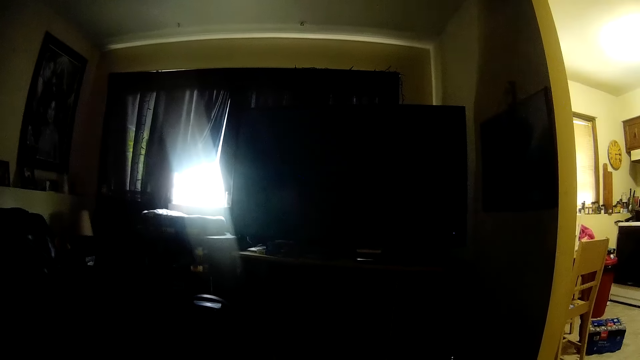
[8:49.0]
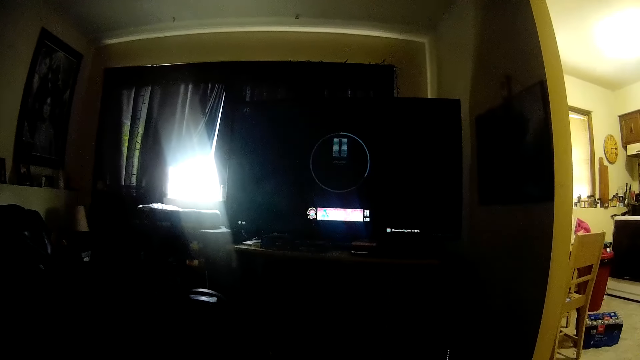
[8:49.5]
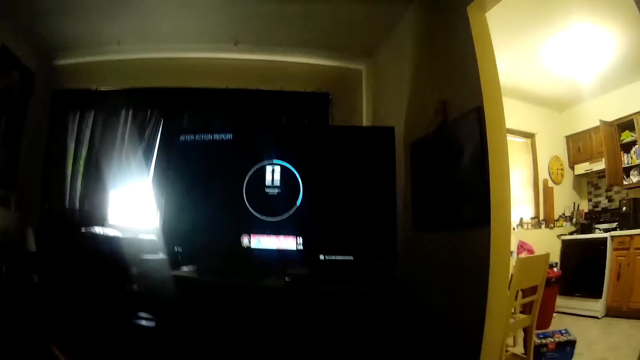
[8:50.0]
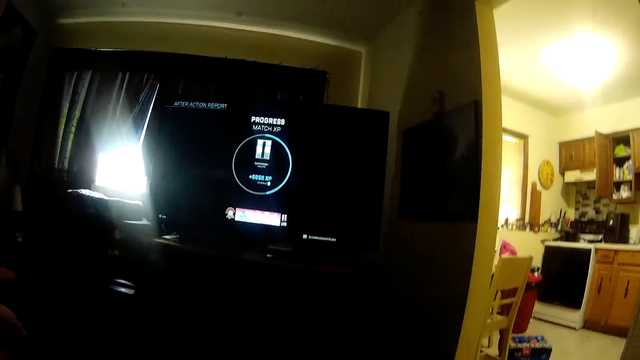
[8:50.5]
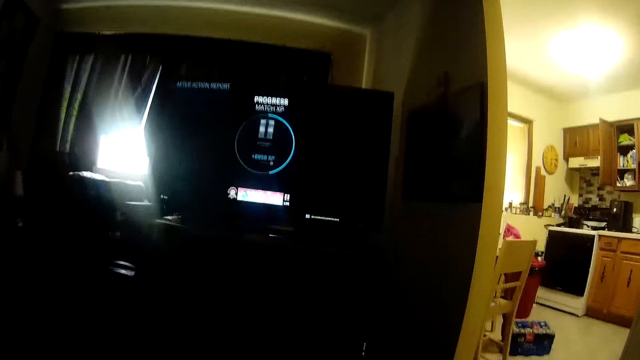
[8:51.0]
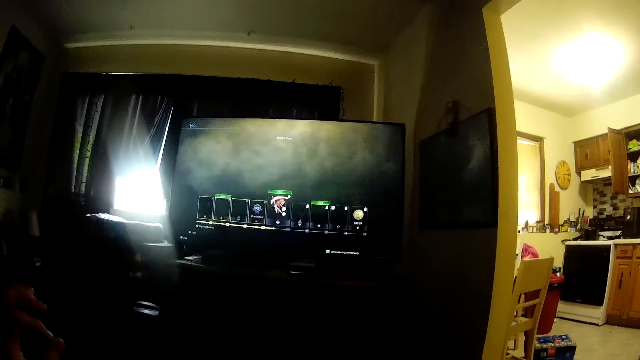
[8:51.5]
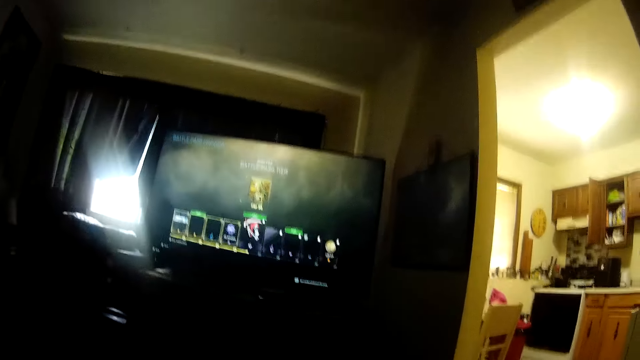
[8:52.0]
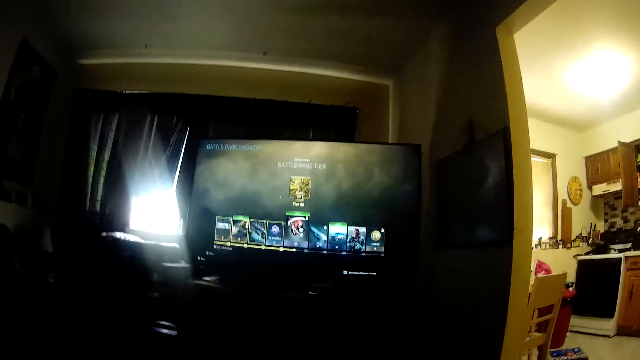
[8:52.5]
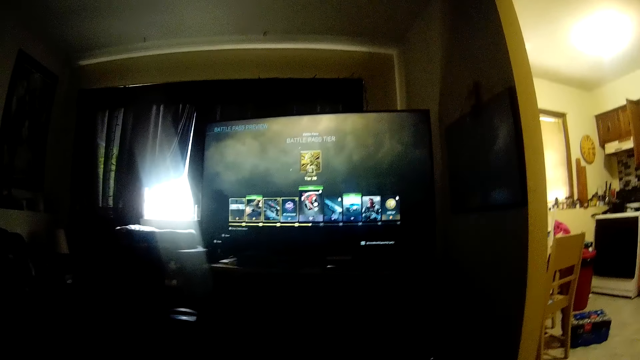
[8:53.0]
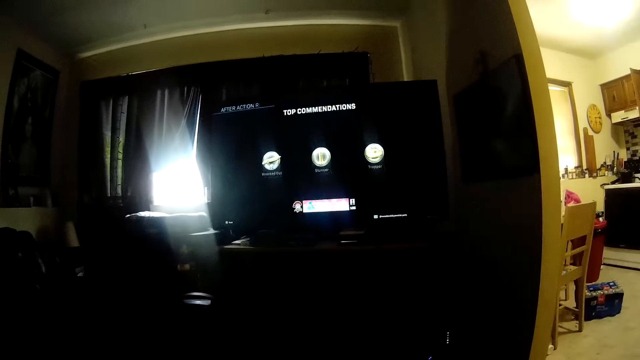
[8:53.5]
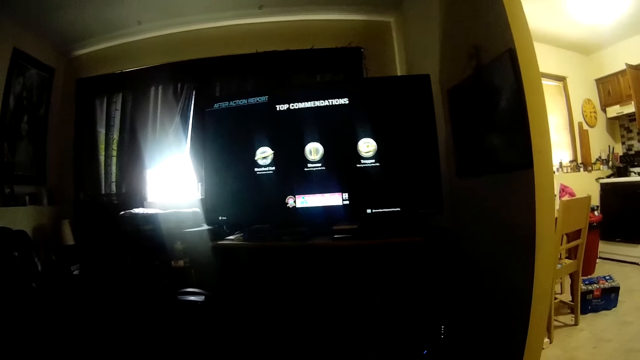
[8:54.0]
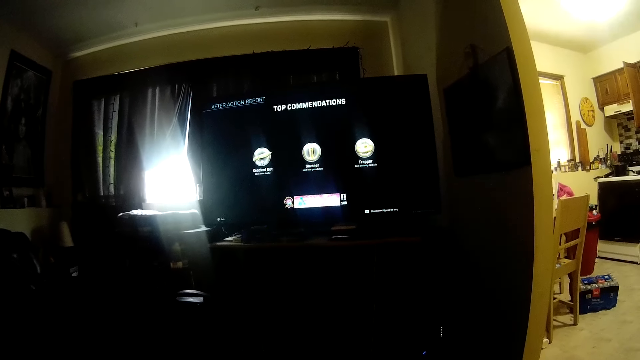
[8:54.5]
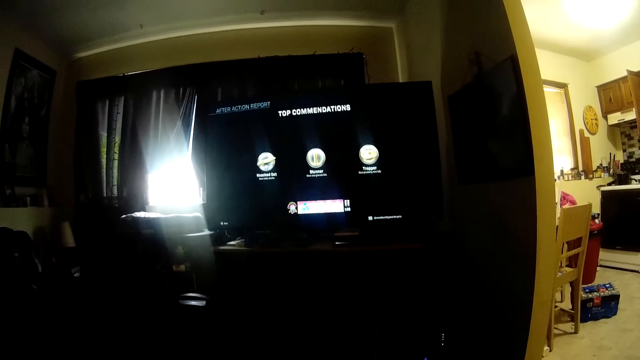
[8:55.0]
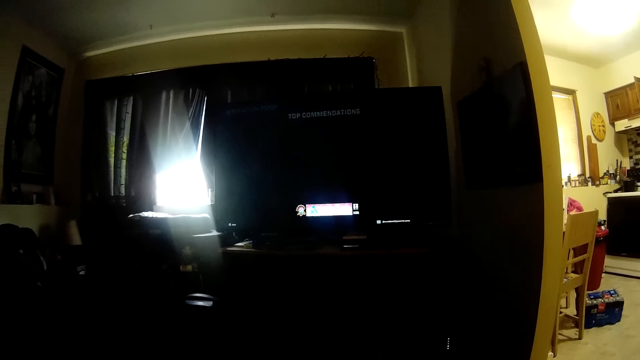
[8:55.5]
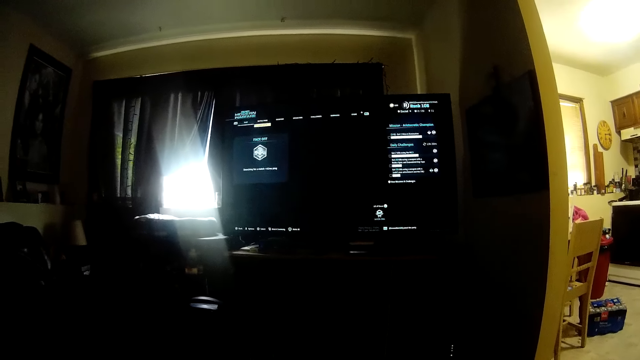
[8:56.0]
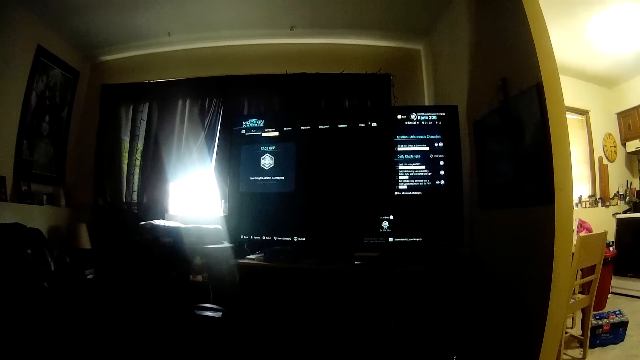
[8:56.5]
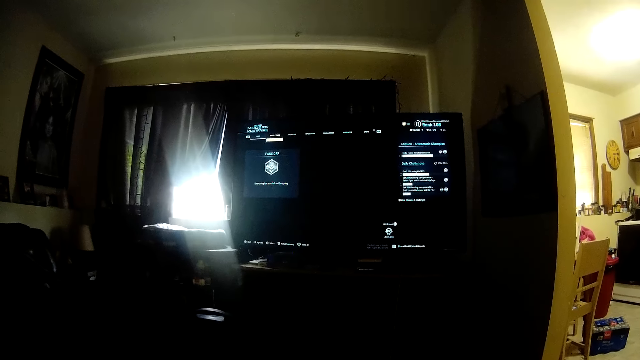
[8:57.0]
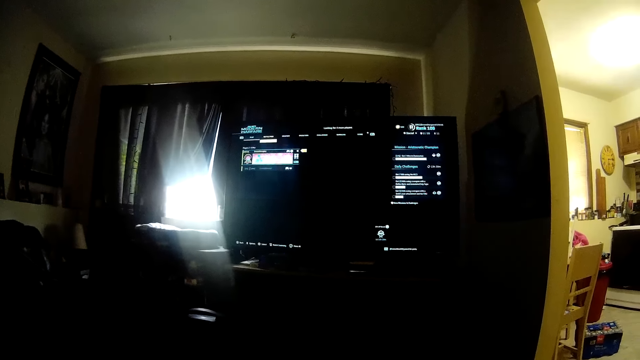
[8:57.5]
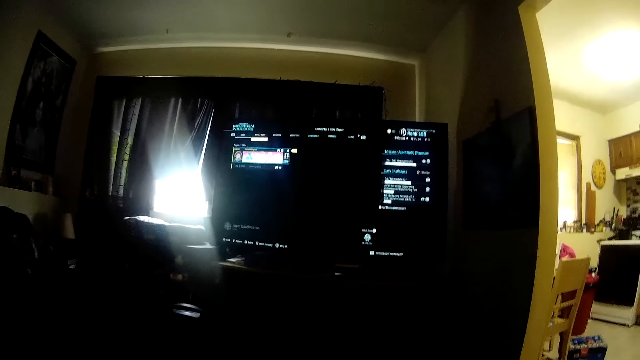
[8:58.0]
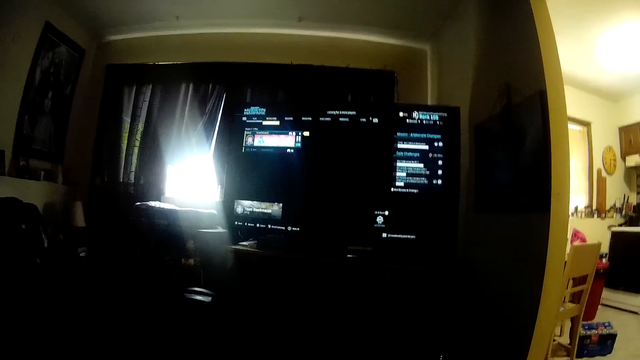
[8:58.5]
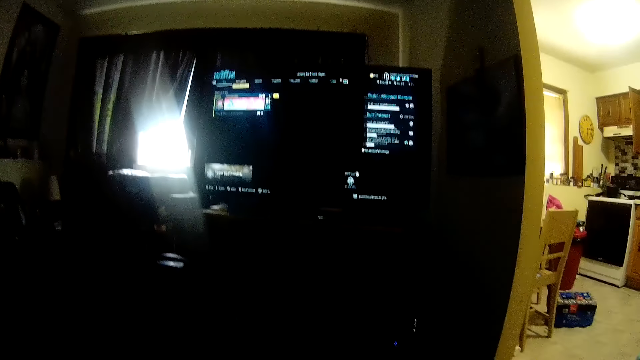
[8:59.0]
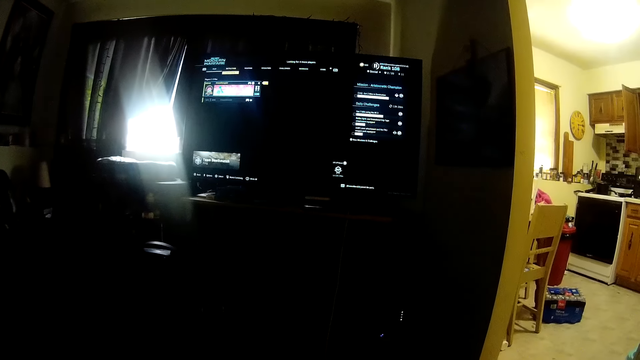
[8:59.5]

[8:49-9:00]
The camera wearer selects options in the video game.

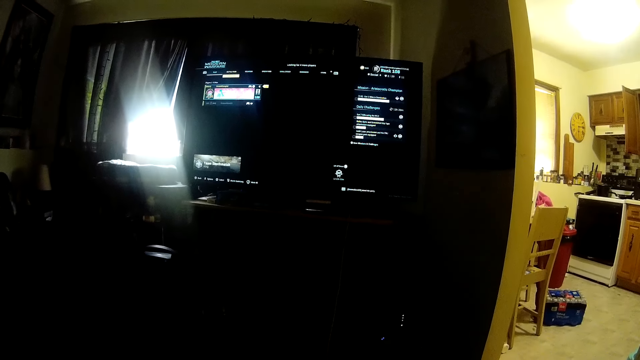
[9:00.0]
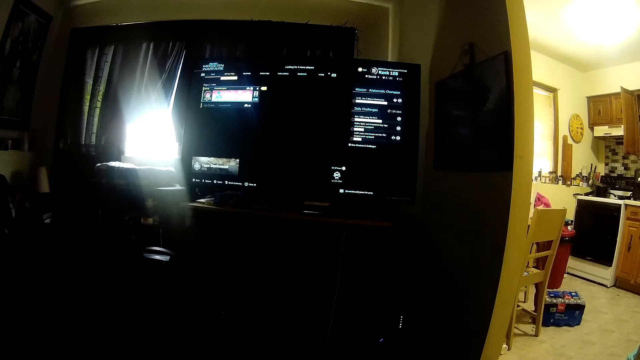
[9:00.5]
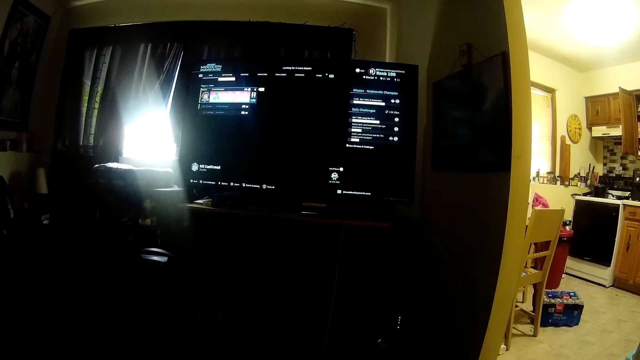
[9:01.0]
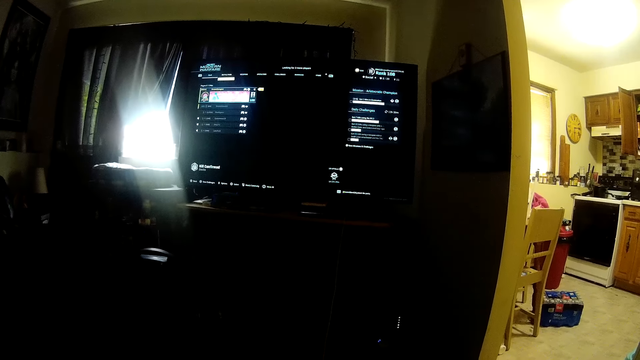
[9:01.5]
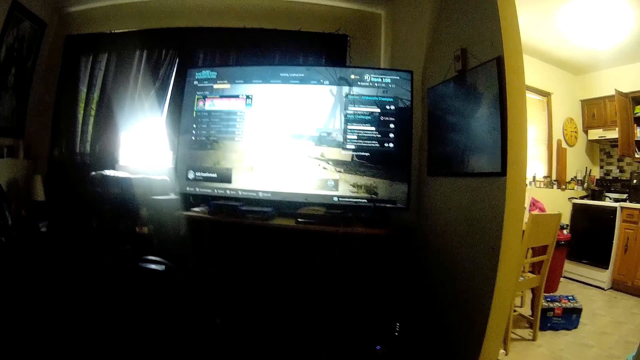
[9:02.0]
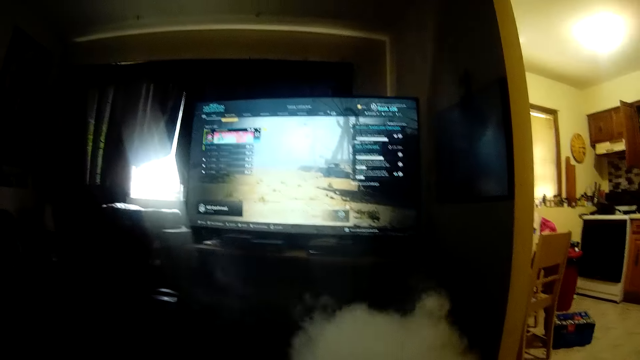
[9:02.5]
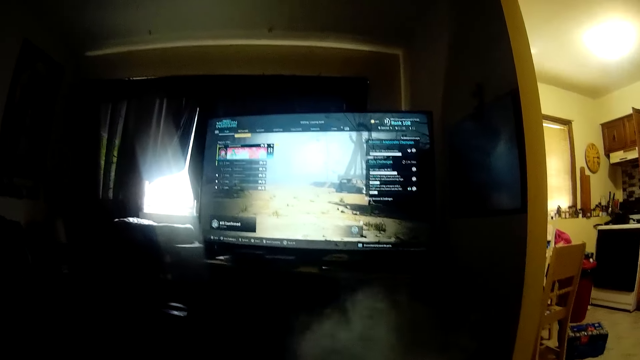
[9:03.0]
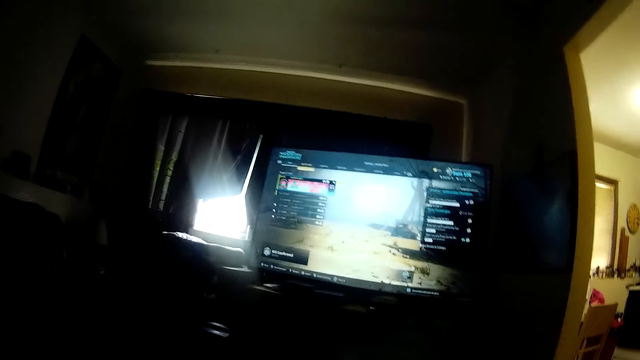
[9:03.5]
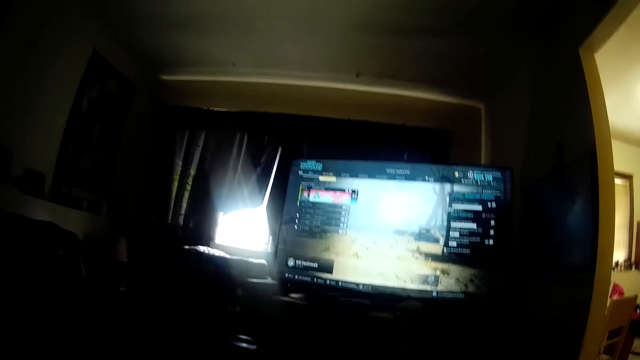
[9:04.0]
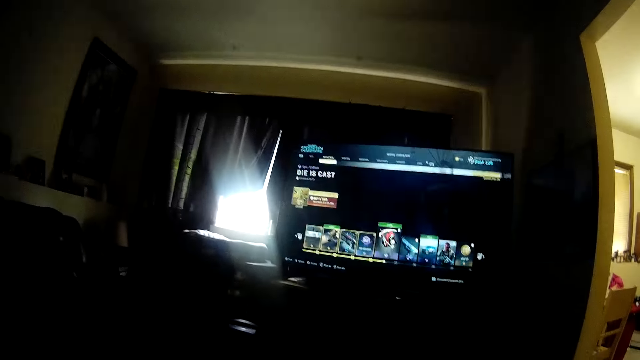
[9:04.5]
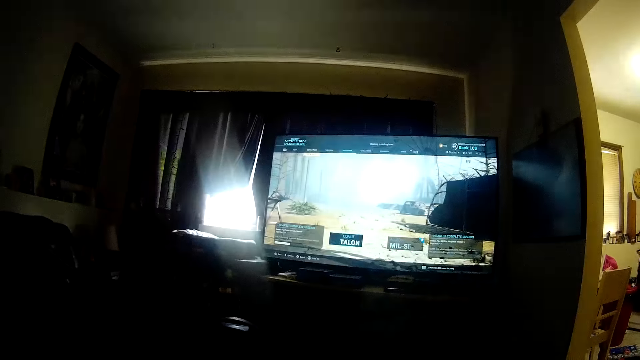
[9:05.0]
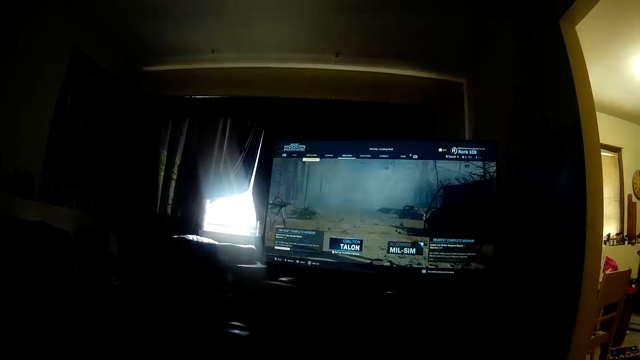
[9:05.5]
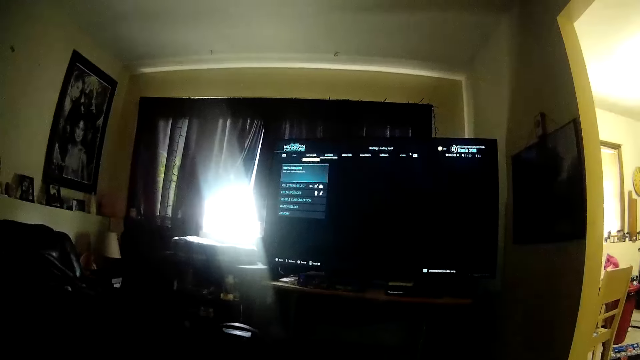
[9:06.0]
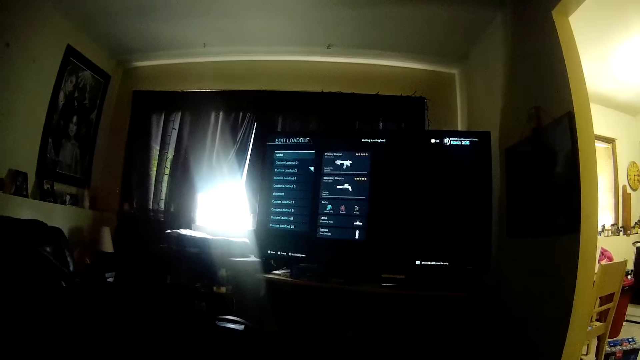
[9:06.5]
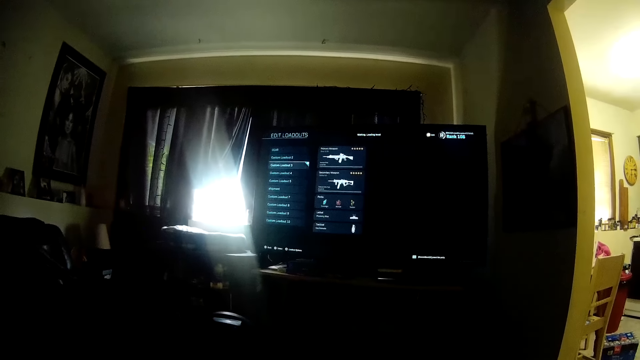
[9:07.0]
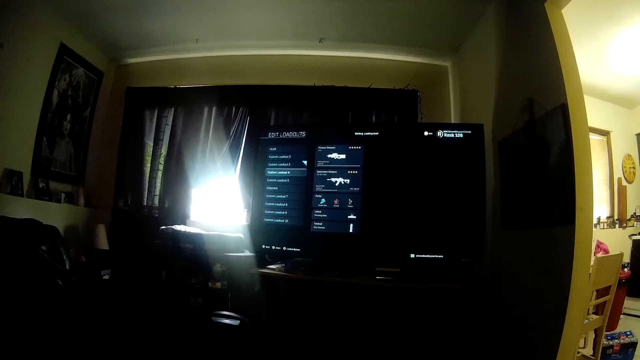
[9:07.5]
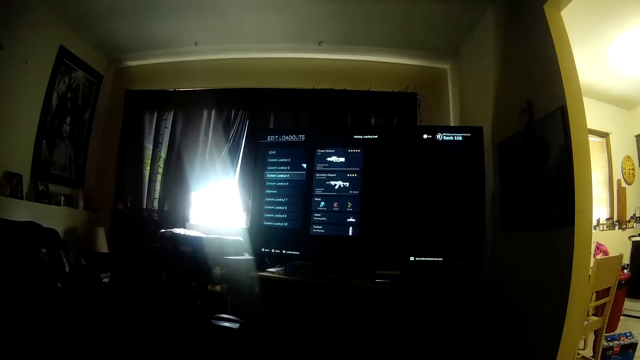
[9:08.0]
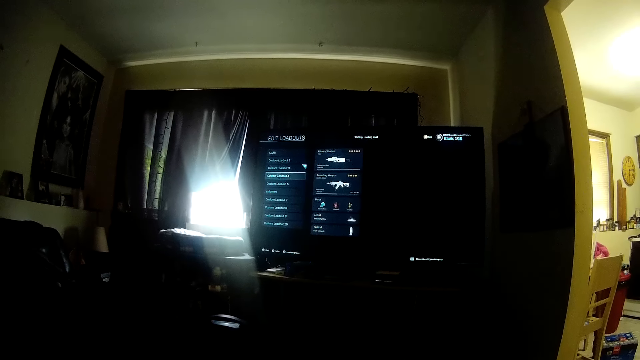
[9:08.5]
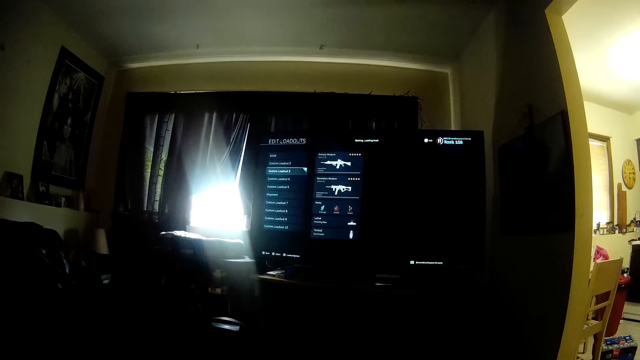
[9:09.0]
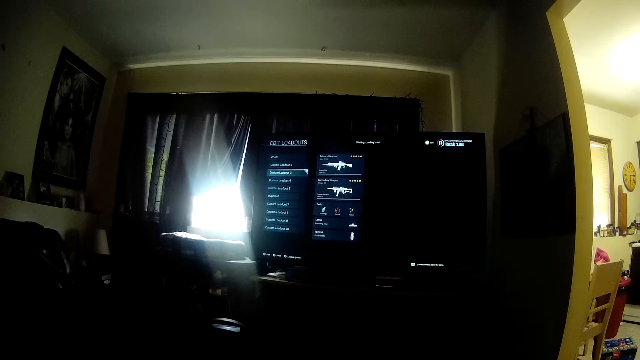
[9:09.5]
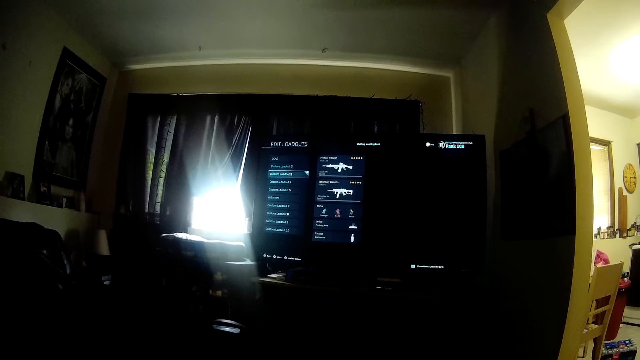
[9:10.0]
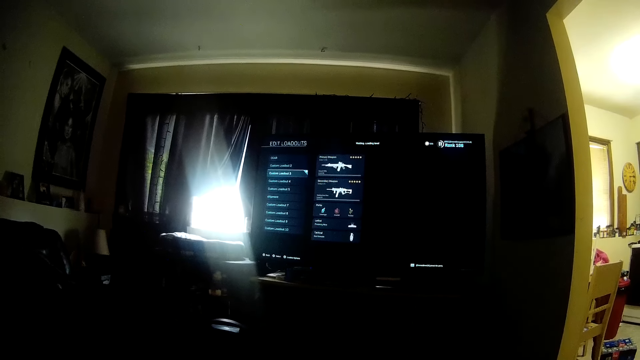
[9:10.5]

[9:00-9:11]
The camera wearer blows out smoke. They select a weapon in the video game.
